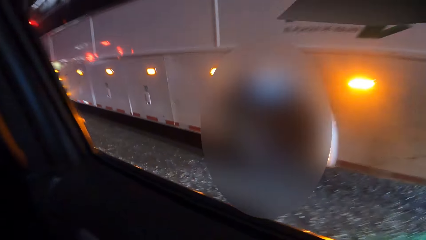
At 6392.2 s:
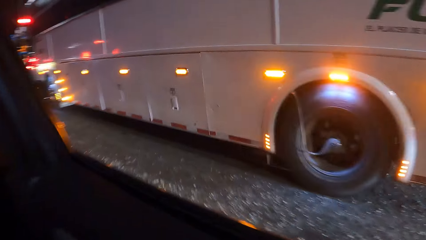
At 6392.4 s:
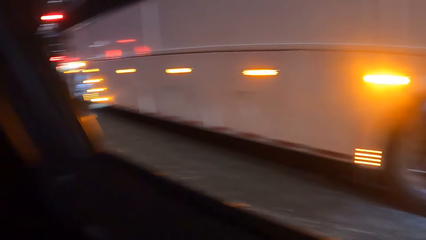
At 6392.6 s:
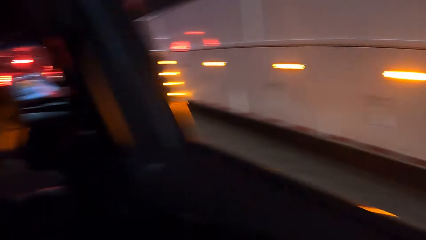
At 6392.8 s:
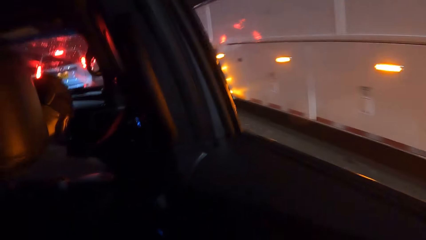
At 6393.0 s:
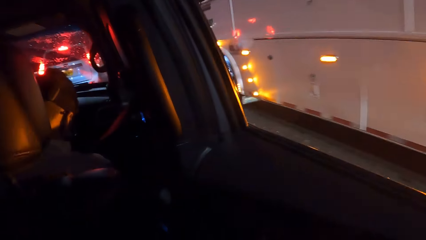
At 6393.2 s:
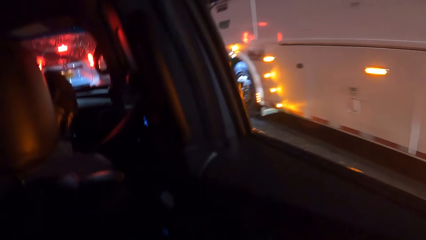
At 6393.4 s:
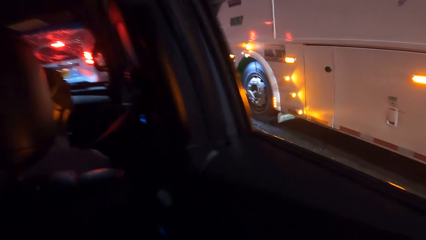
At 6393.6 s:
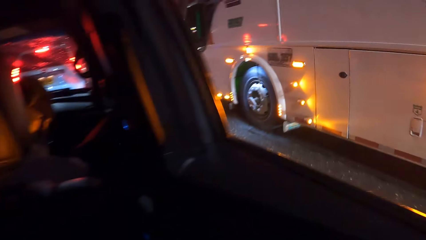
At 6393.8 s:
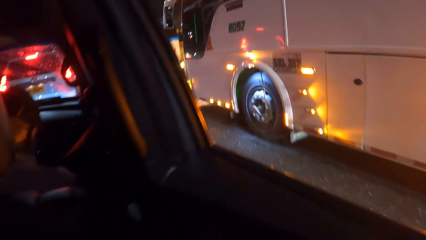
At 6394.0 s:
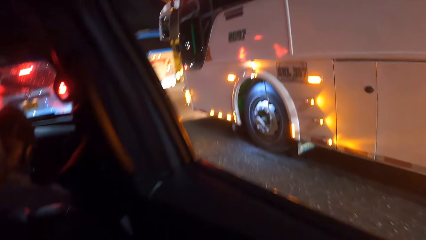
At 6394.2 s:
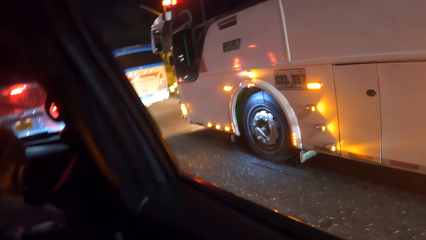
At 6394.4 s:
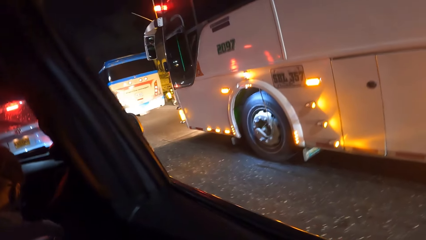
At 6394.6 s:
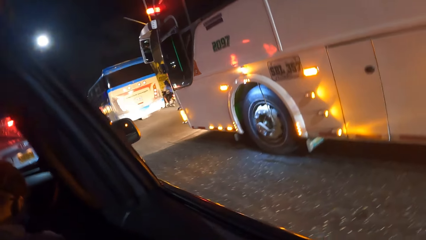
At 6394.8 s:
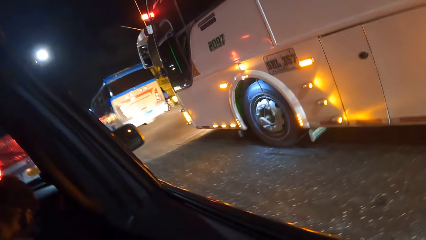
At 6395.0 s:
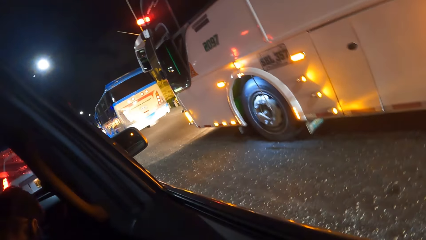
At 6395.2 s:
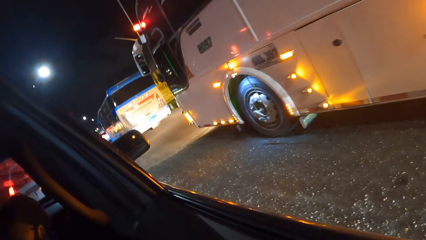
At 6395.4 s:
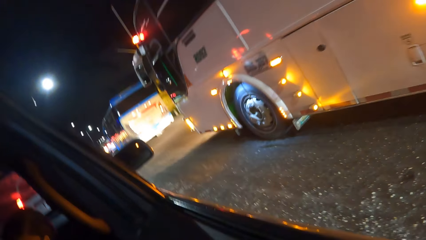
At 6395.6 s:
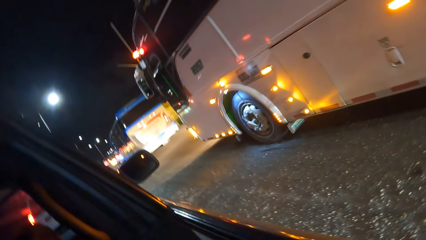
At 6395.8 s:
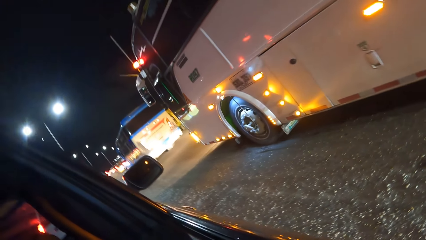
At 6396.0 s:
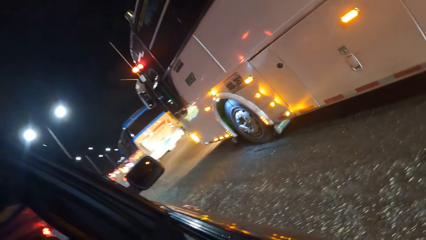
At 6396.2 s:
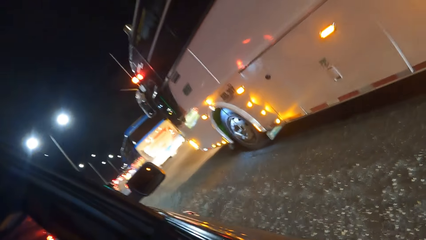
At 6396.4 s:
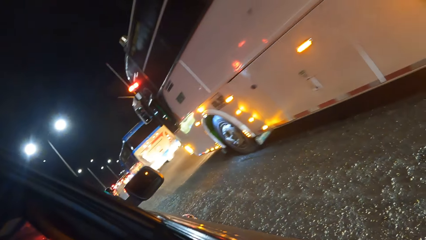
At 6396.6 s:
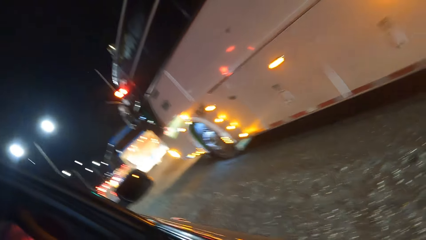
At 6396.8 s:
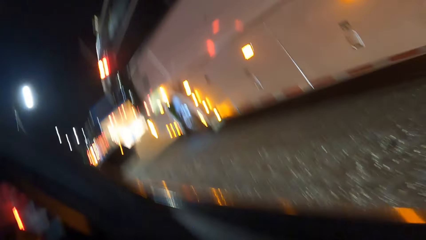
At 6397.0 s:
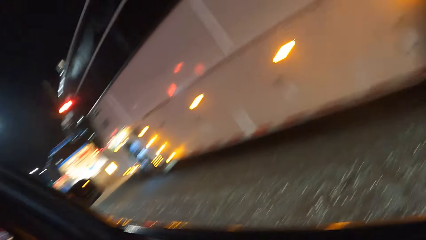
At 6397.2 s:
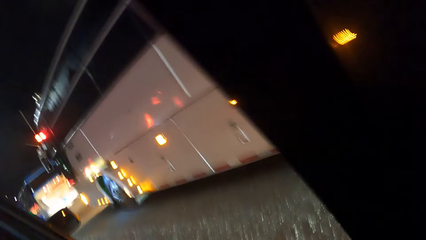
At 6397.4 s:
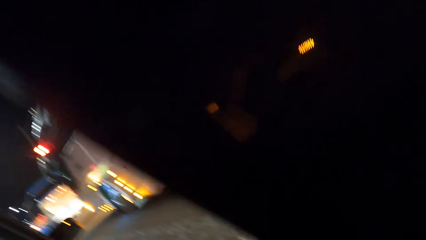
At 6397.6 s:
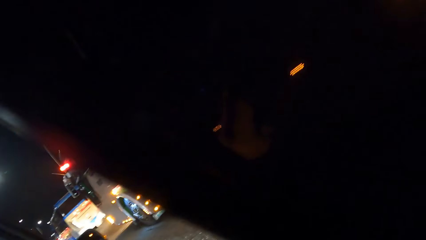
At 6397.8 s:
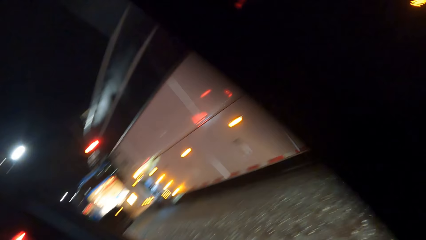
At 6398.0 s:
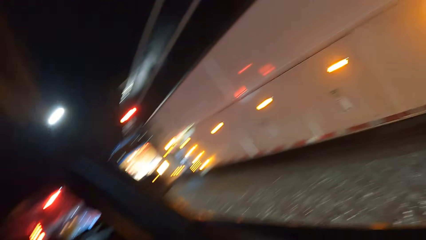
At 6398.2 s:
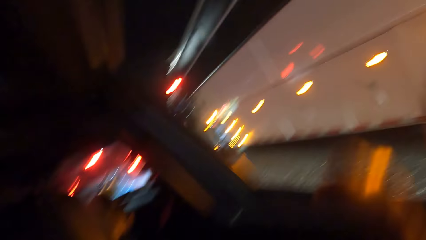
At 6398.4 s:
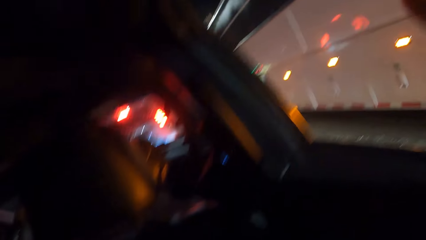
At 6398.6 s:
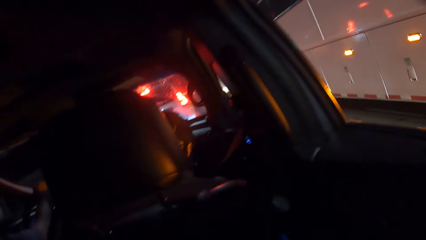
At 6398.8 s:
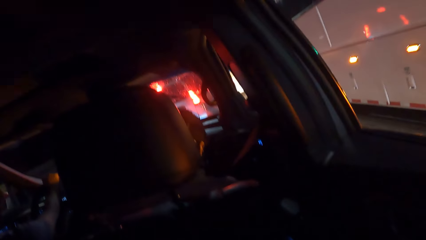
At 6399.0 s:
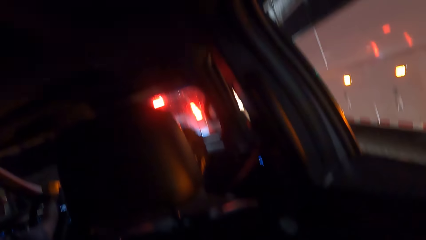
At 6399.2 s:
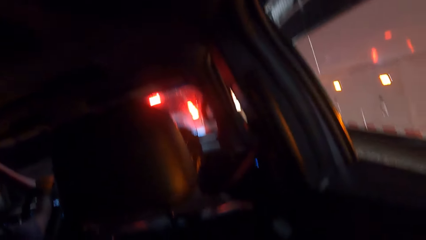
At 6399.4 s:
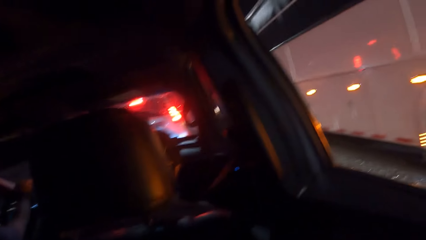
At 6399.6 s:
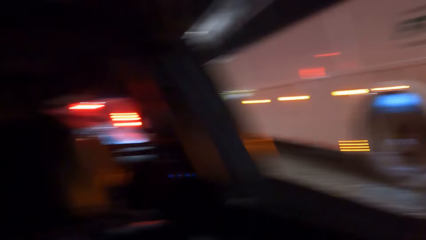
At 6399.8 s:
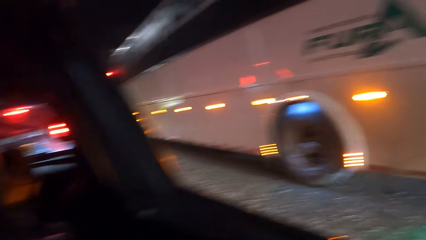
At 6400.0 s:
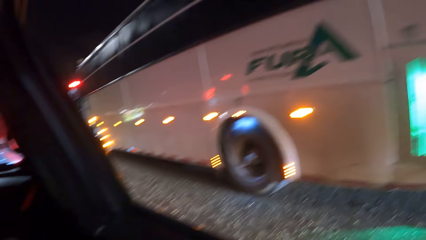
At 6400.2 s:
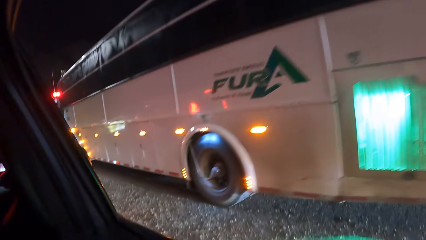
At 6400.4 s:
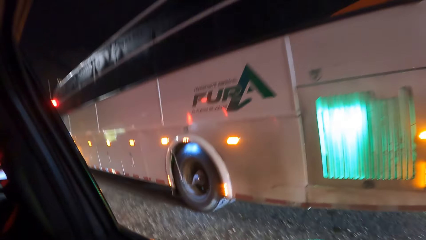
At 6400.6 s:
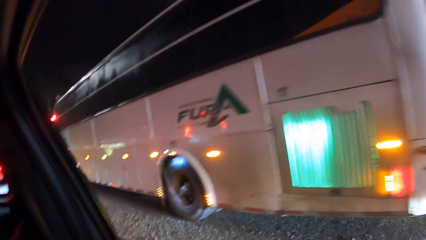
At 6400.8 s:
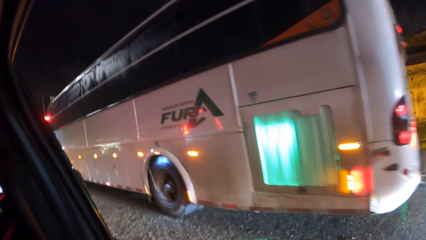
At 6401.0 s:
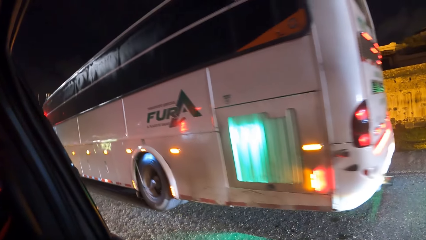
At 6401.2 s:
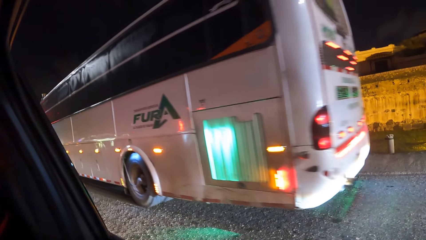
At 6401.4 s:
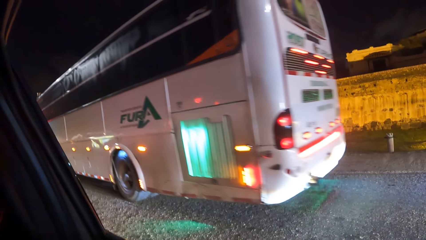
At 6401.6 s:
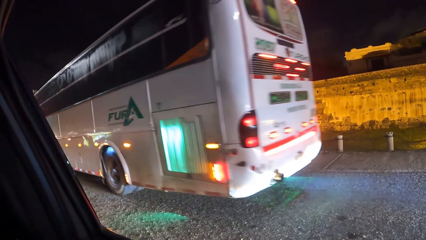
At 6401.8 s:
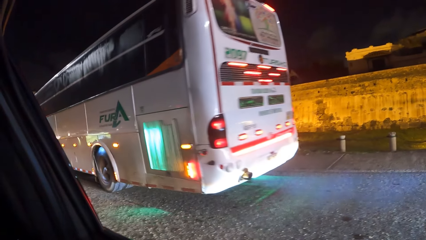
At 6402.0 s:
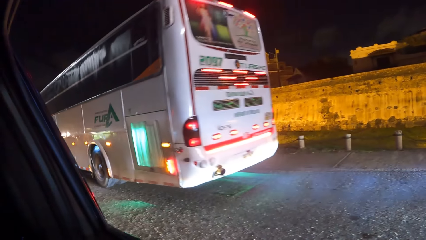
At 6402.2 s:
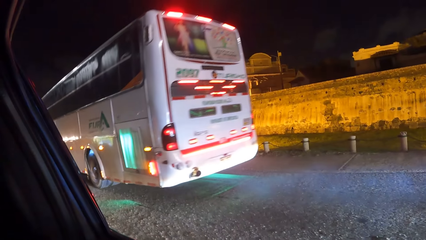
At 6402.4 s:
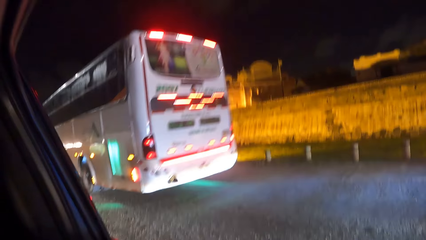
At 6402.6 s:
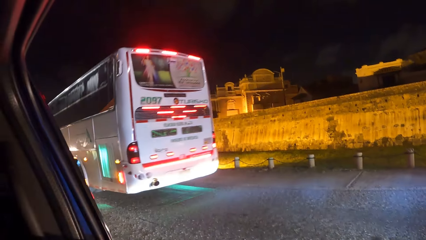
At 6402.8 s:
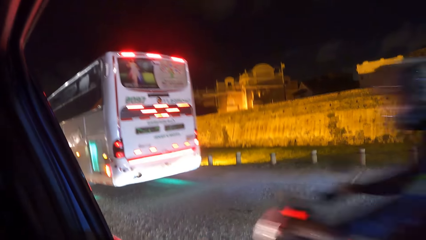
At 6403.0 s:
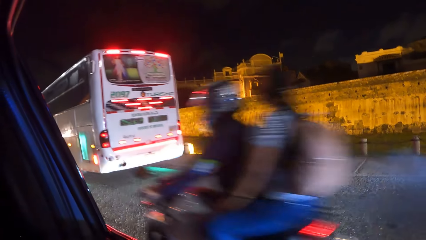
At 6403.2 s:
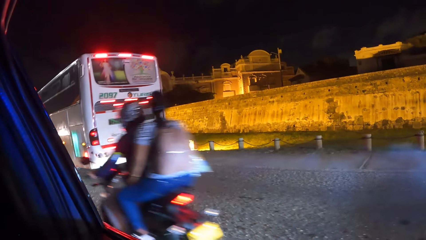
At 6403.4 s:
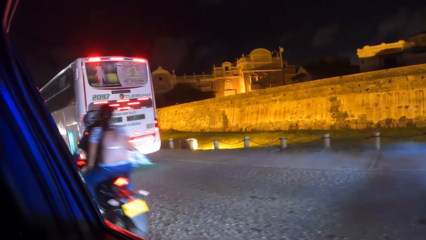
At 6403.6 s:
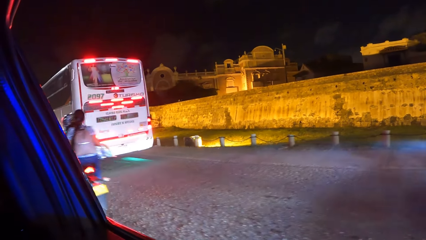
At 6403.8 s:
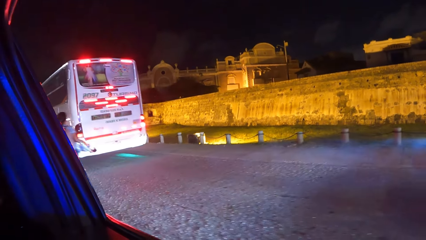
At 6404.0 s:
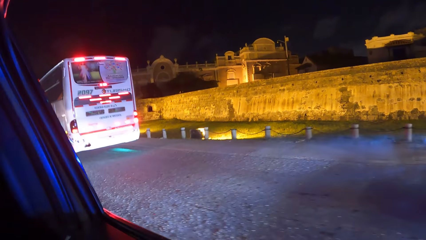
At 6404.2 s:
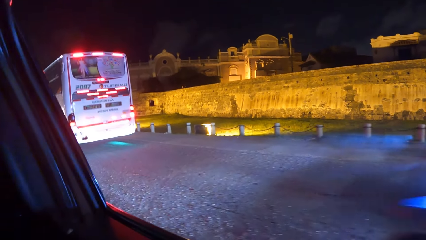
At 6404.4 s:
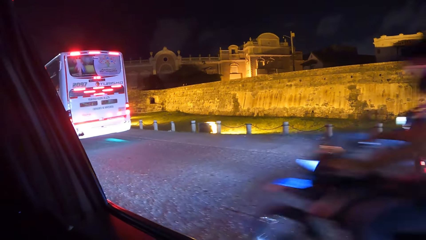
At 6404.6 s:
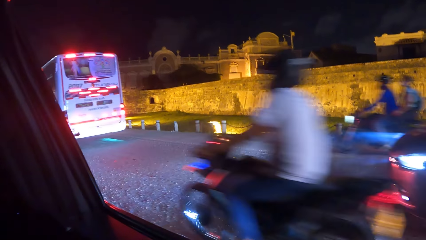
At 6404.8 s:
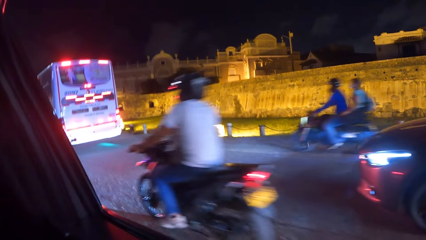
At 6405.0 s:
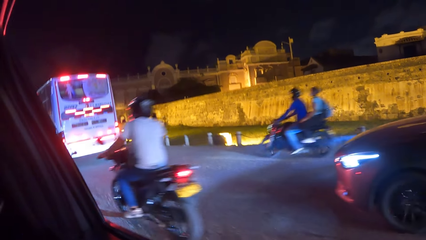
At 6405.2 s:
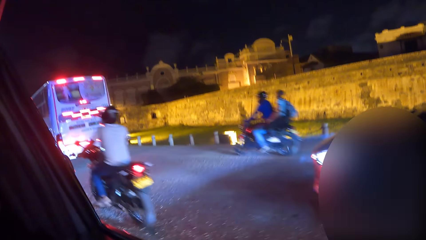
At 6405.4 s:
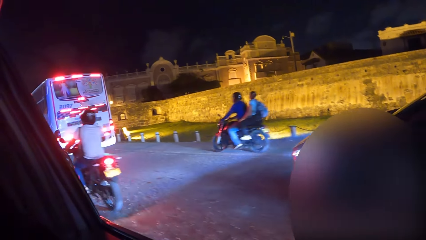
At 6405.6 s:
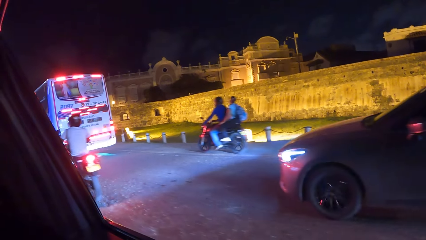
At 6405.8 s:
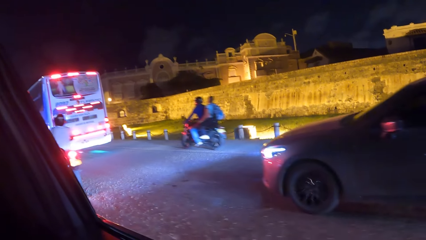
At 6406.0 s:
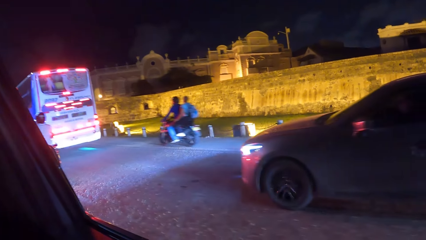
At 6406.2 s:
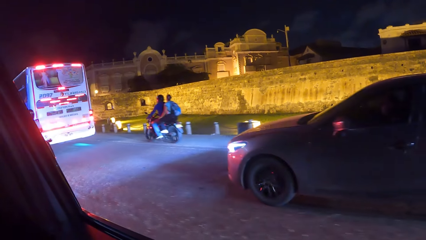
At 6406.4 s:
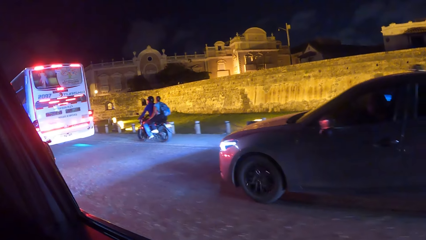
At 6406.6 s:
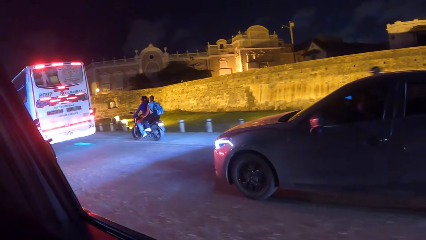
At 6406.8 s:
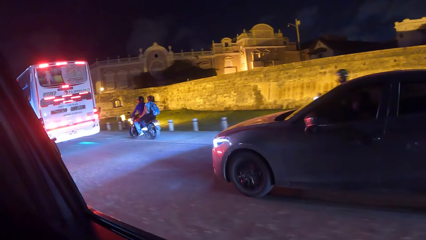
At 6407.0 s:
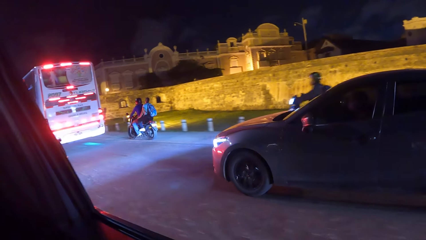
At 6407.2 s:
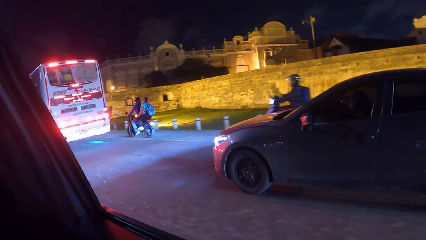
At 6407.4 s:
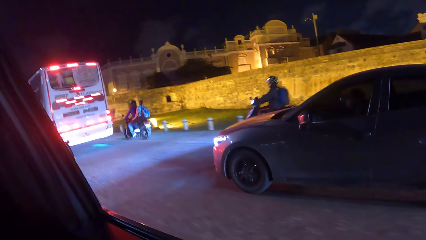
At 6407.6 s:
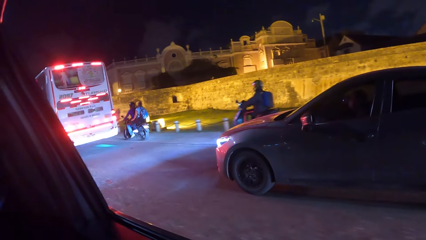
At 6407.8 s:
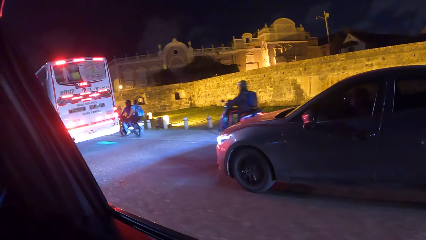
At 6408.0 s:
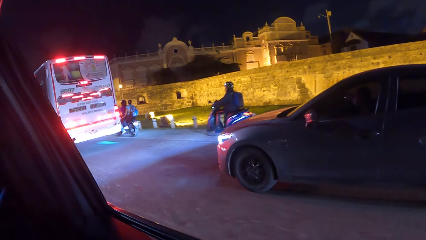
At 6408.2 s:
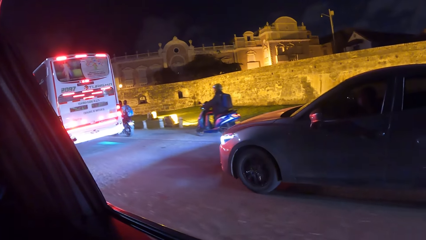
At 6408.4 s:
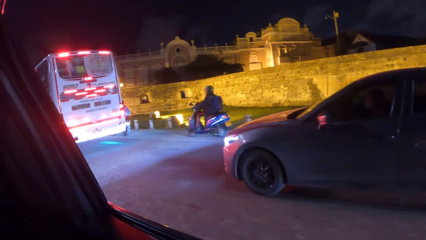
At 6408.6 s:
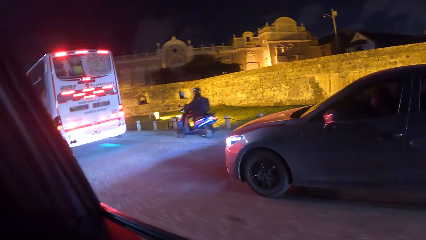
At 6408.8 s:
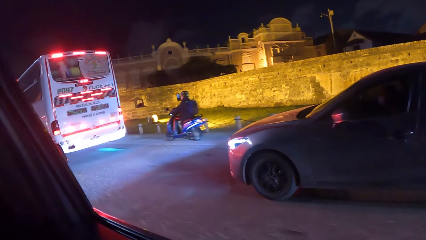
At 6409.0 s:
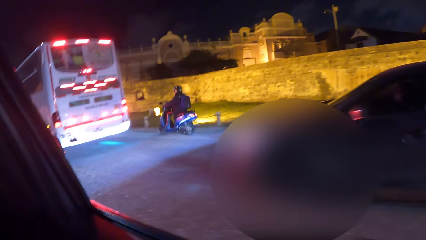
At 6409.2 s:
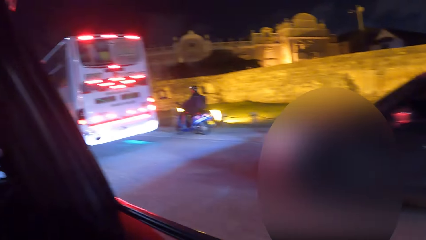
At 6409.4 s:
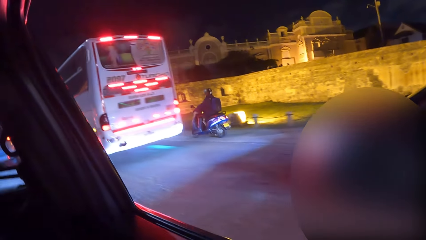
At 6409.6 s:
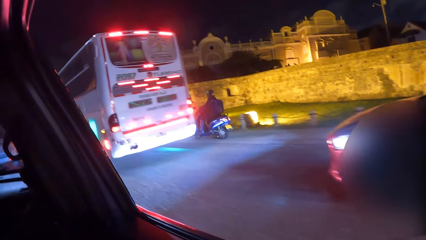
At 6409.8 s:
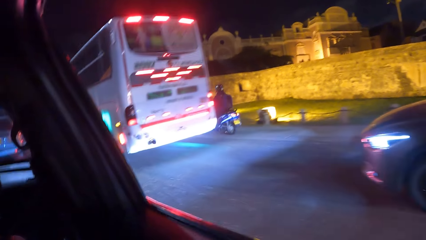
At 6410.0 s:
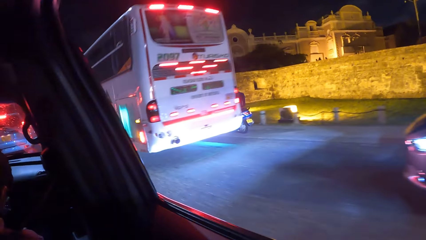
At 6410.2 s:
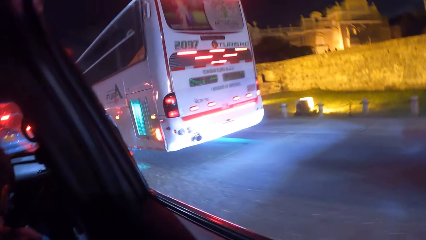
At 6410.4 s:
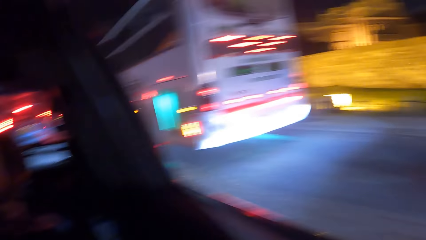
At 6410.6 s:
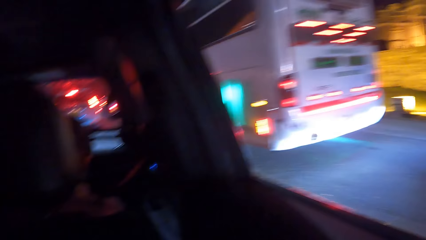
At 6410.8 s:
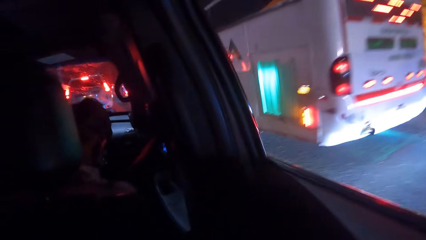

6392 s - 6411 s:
The camera wearer looks through the car window.
